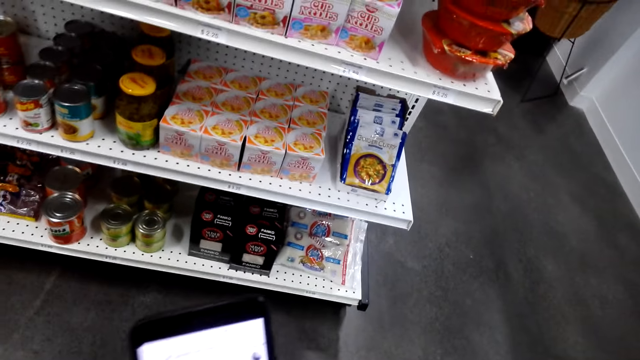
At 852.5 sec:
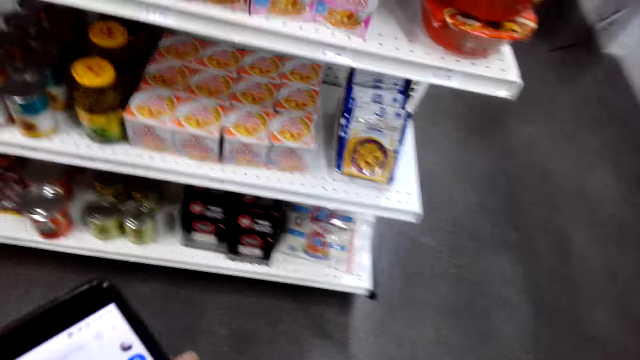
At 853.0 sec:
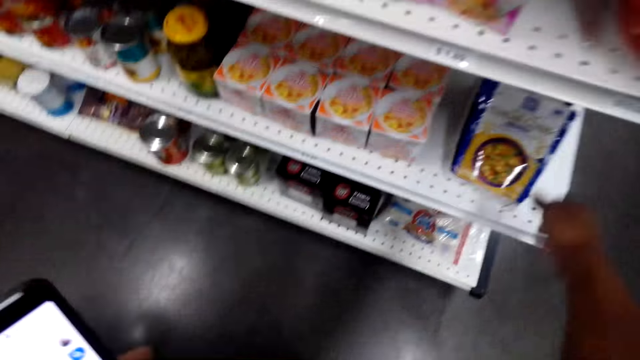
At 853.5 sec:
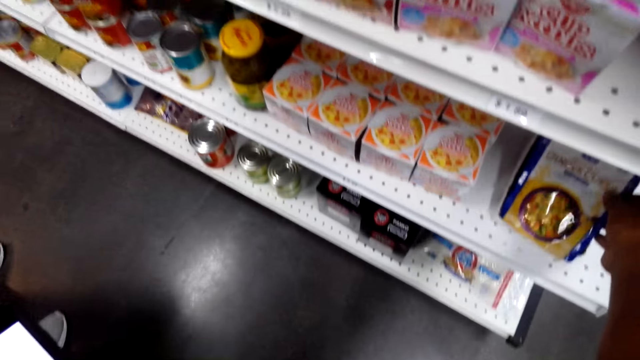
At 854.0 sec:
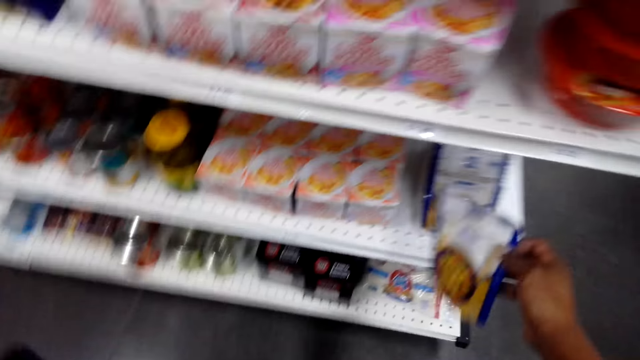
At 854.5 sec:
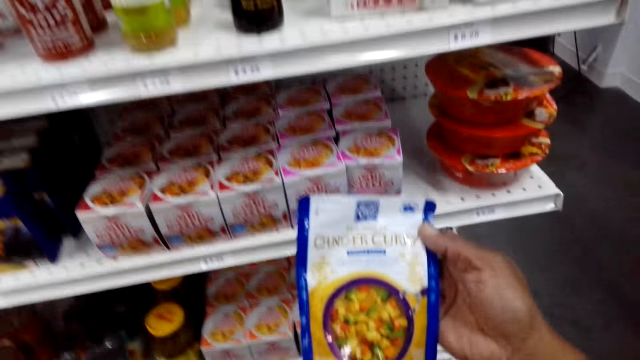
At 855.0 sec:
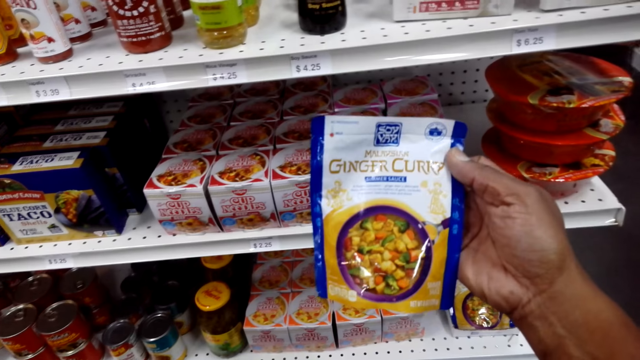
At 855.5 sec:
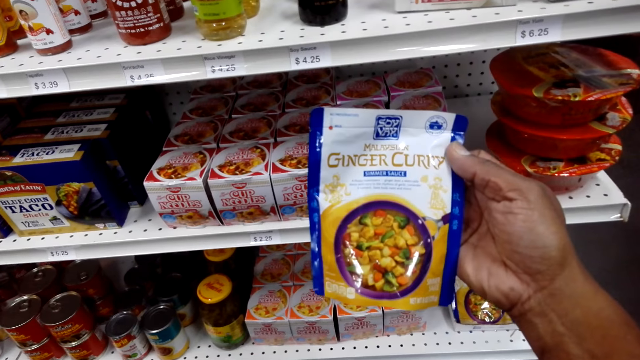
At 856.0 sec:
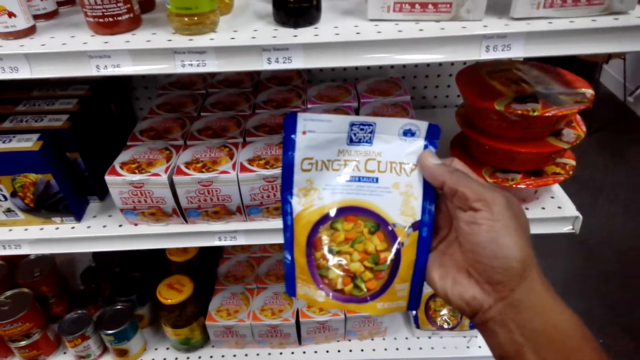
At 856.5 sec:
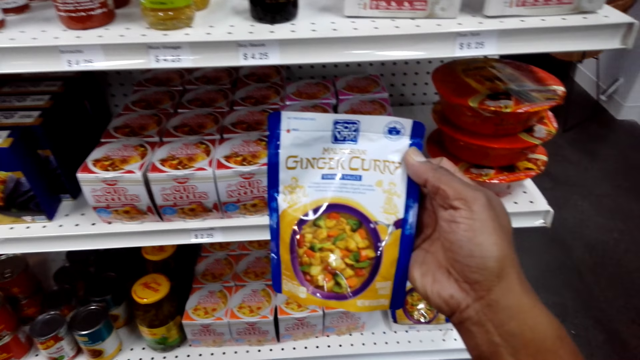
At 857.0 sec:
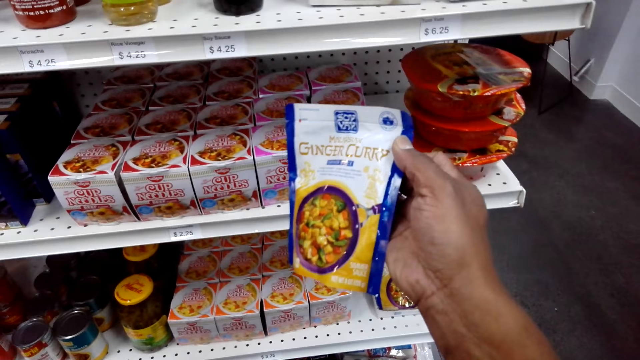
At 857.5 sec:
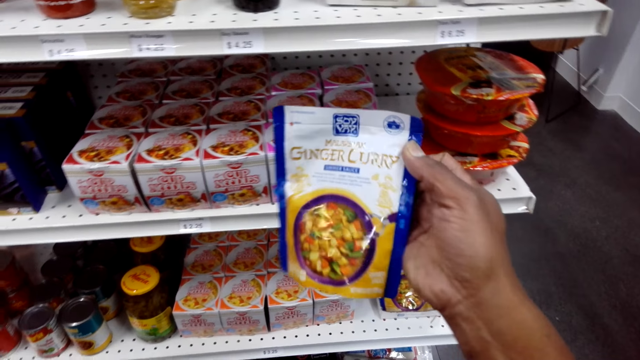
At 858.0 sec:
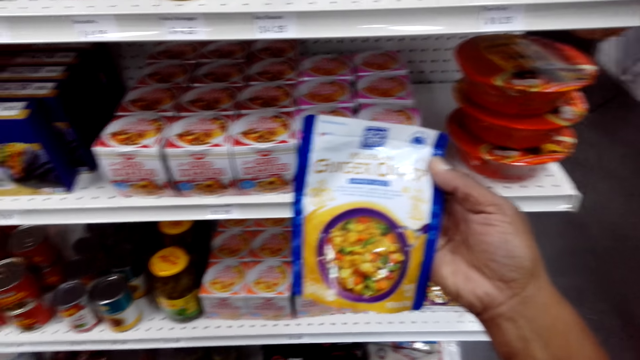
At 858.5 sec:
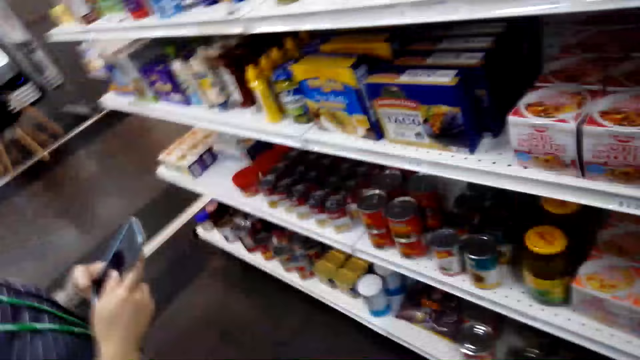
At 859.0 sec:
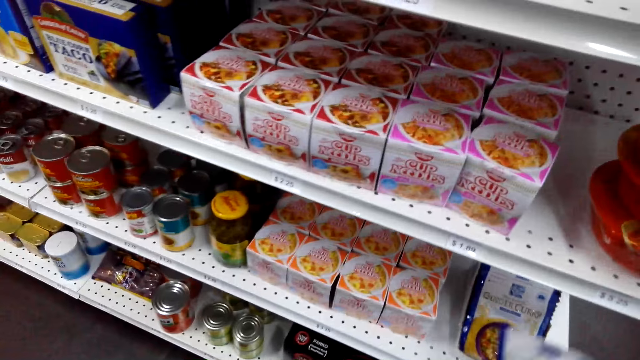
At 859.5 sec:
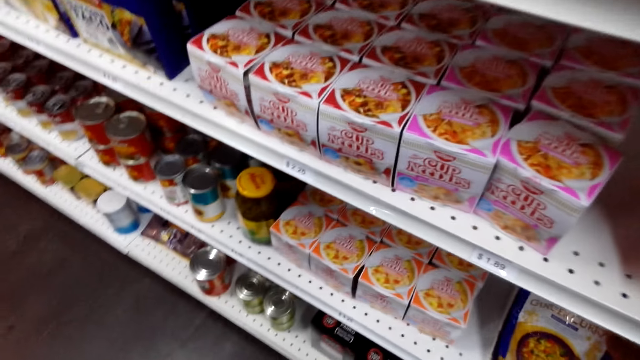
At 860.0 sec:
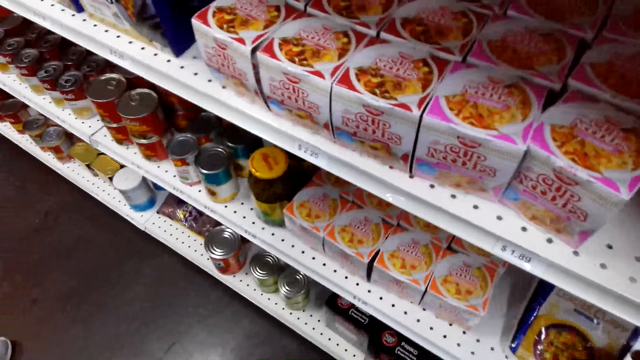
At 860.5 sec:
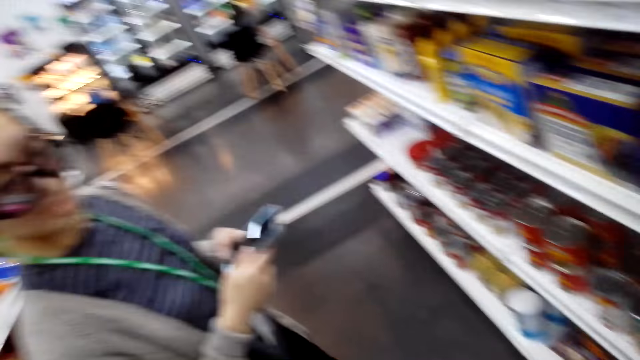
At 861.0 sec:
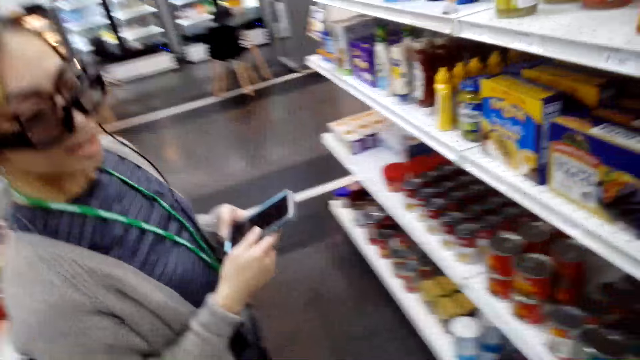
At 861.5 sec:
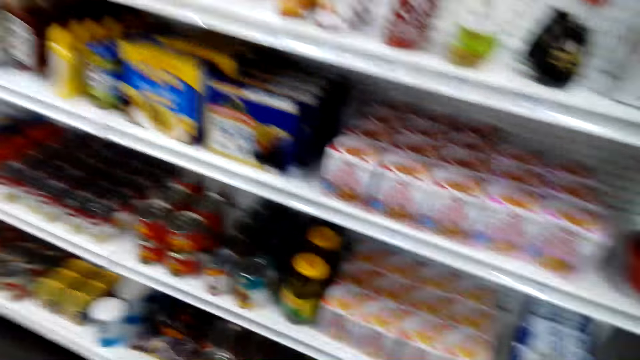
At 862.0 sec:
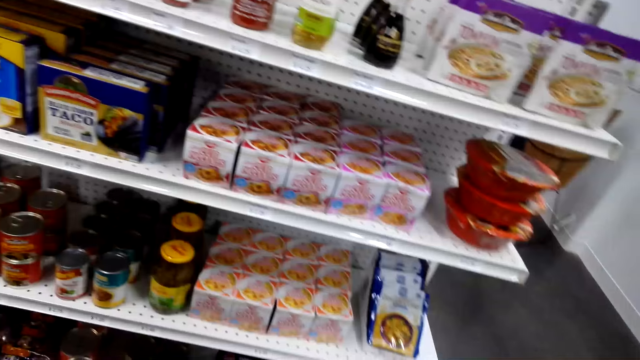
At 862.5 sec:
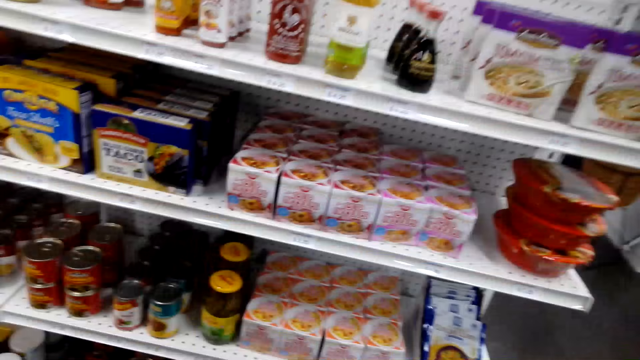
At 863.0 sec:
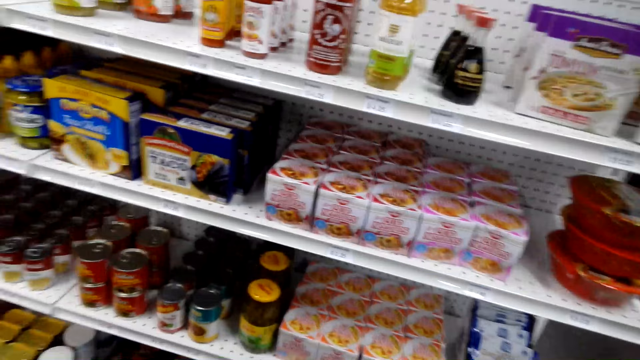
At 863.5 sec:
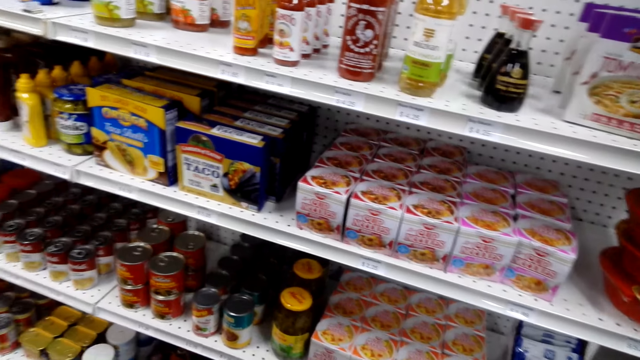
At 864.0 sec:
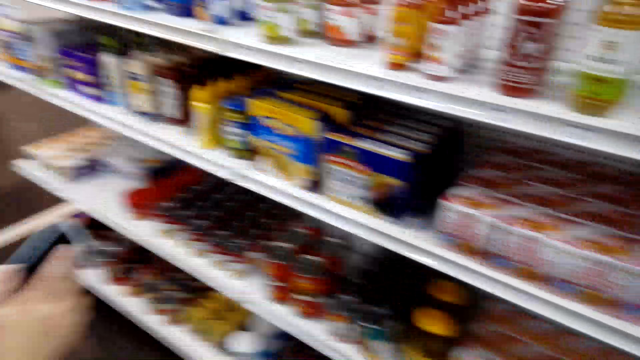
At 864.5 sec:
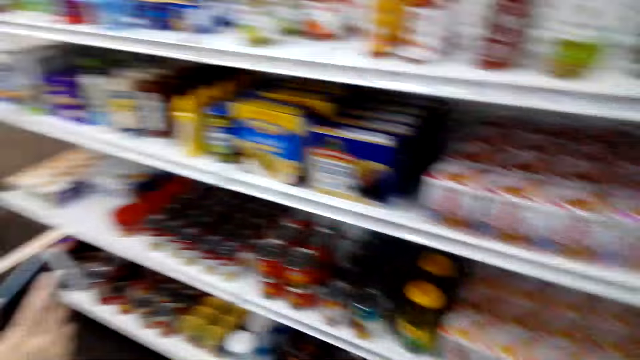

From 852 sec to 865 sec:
The camera wearer picks ginger curry. They return the ginger curry to the shelf. A woman operates a phone.

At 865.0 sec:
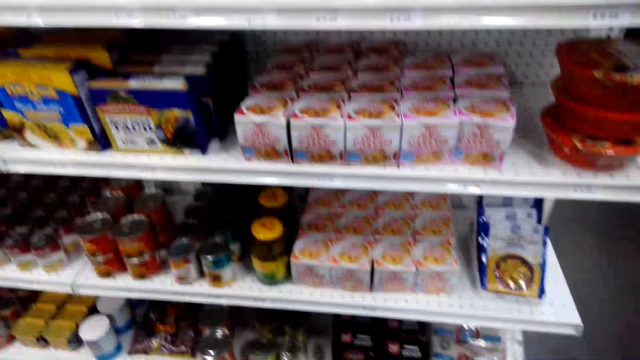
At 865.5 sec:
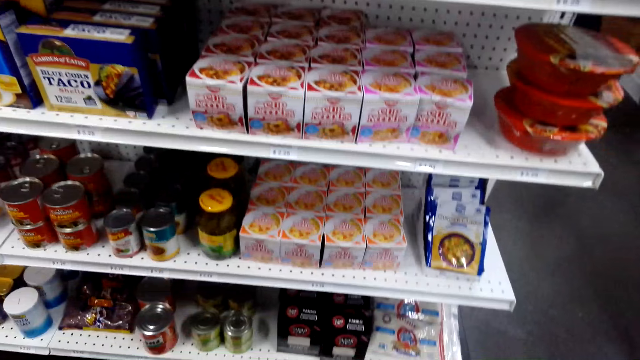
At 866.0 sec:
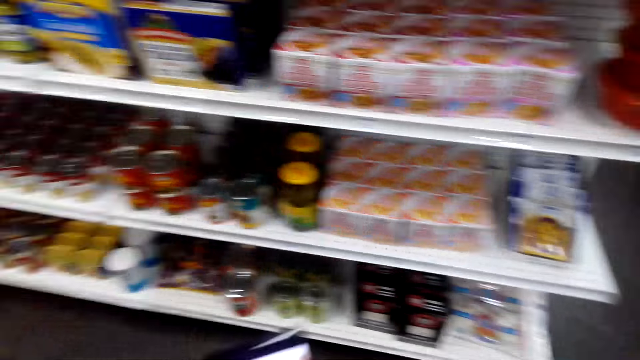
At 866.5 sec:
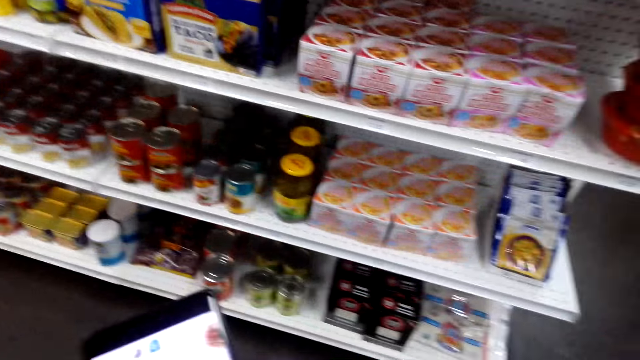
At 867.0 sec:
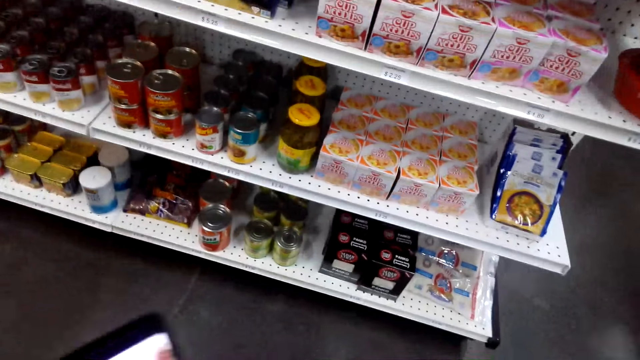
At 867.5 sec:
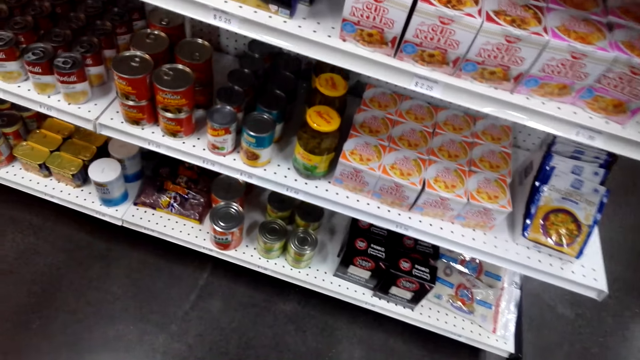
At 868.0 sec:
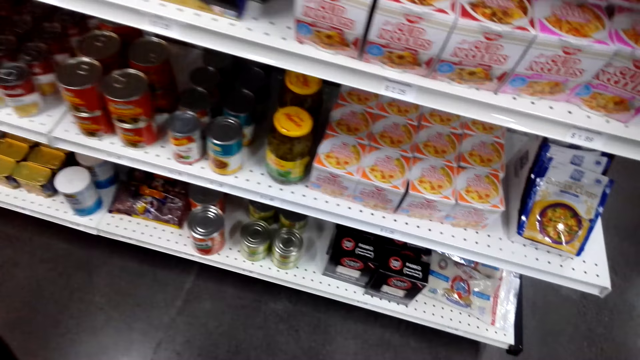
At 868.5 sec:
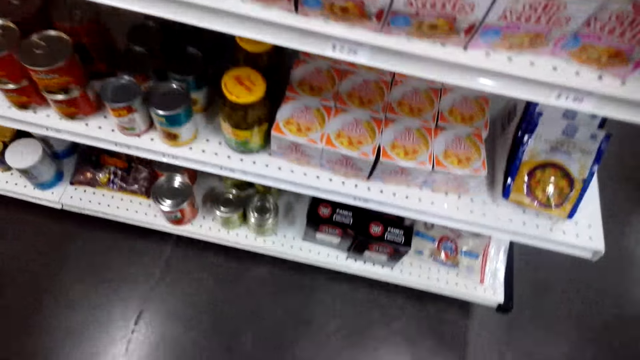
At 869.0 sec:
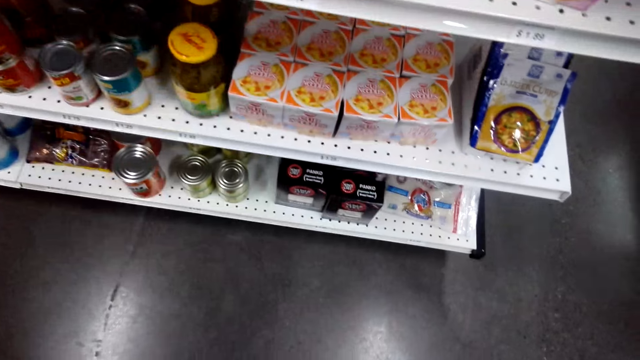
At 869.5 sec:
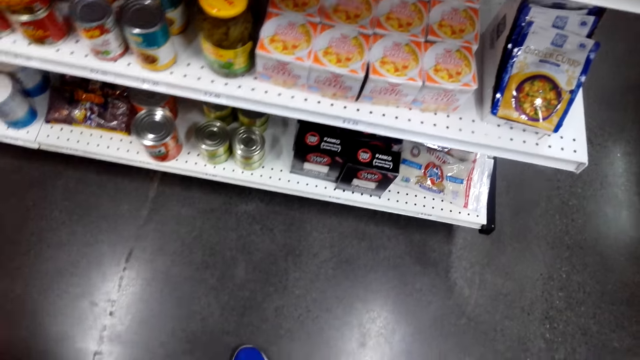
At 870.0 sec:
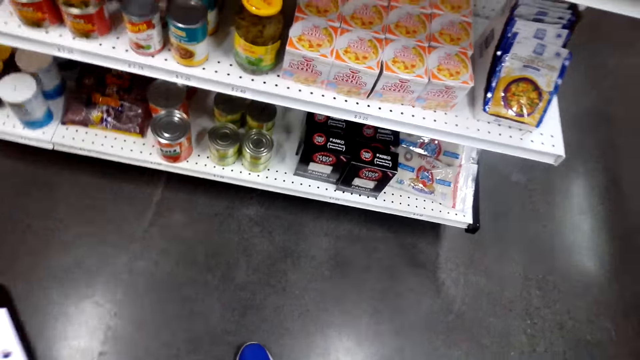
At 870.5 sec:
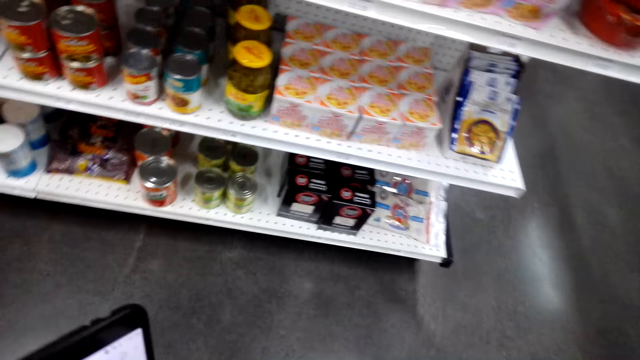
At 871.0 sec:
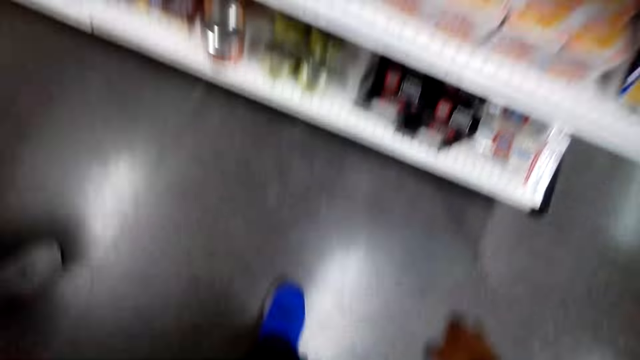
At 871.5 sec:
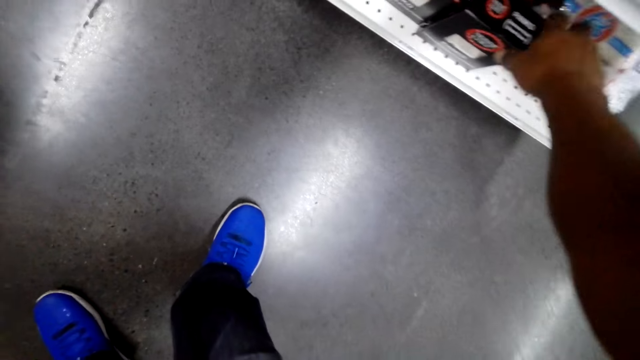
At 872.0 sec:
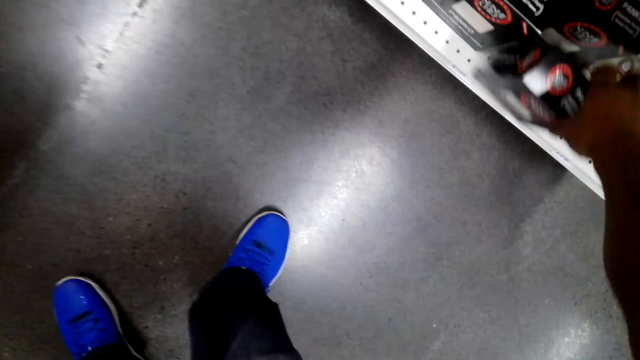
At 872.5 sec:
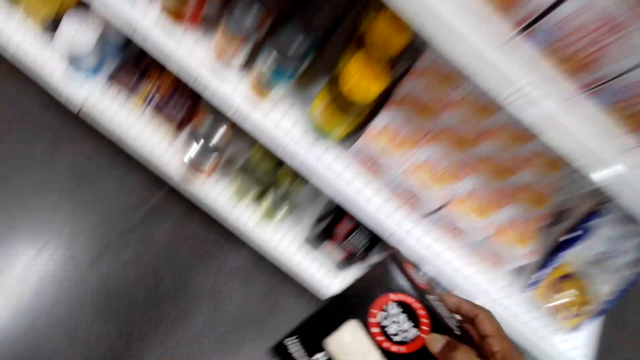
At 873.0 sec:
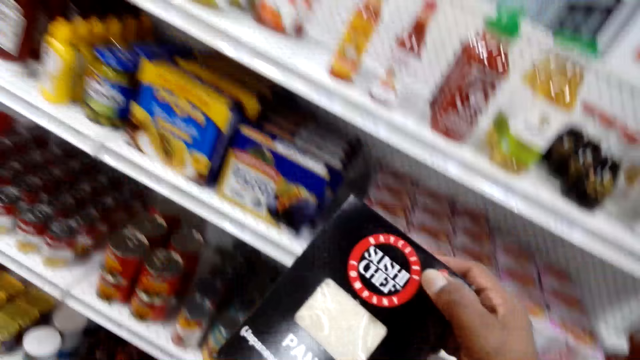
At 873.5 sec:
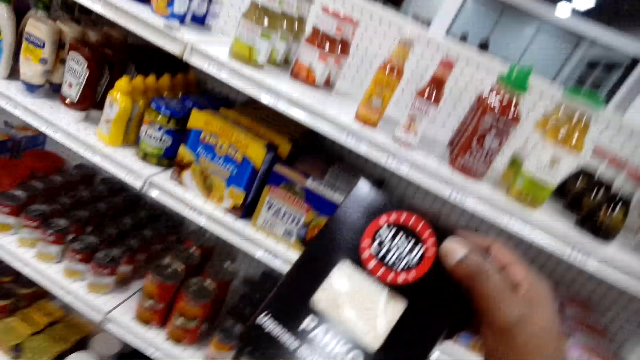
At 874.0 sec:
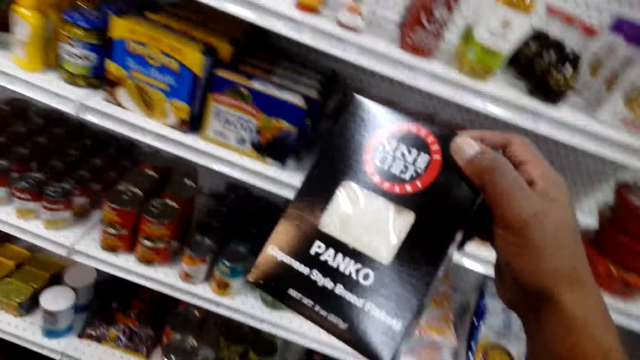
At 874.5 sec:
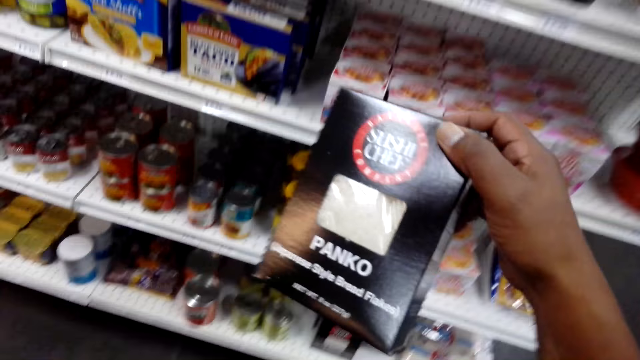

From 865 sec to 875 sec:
The camera wearer operates a phone. They pick panko.
